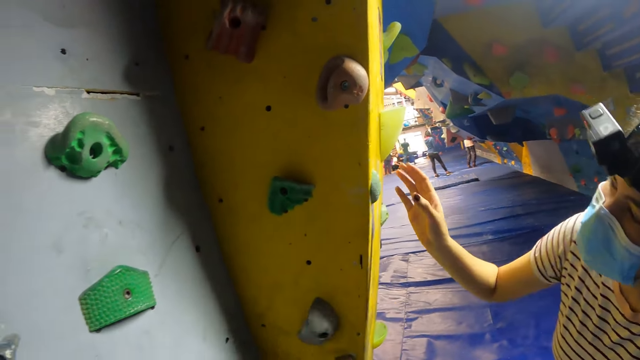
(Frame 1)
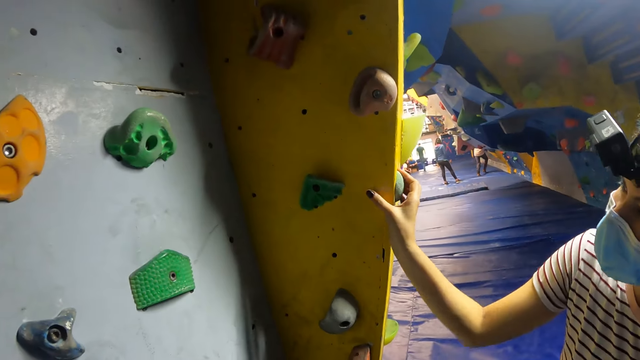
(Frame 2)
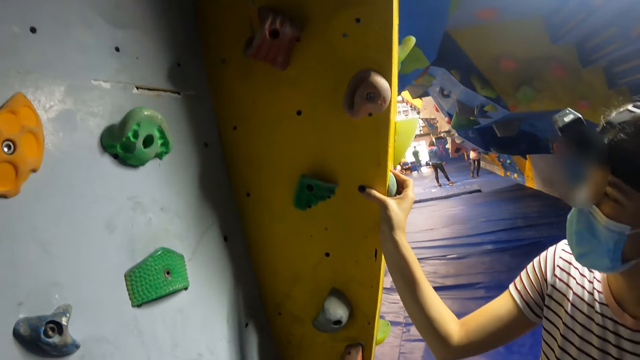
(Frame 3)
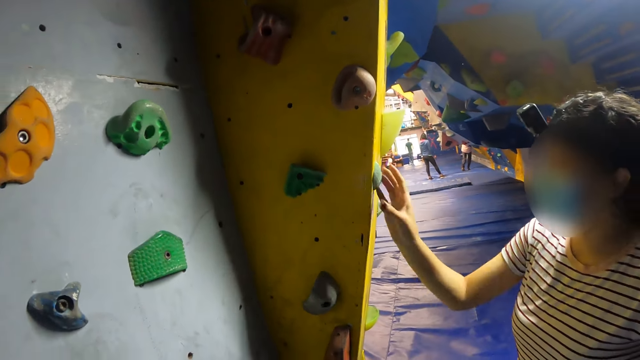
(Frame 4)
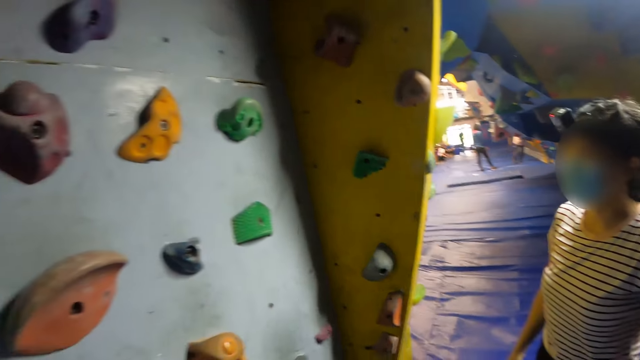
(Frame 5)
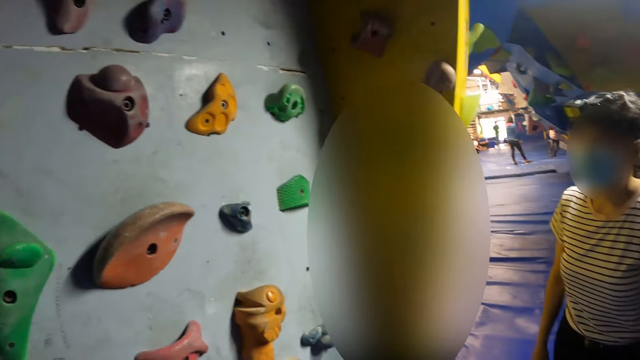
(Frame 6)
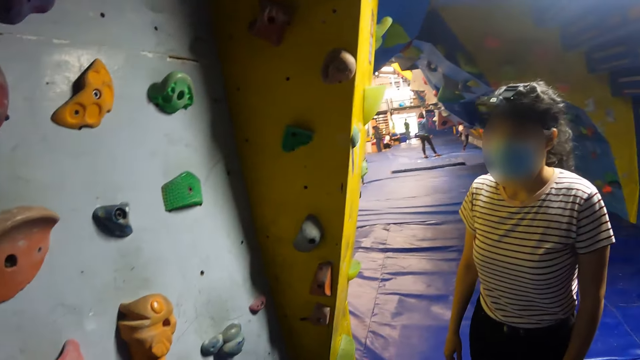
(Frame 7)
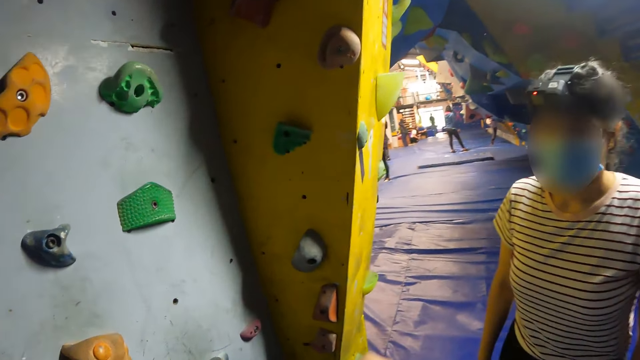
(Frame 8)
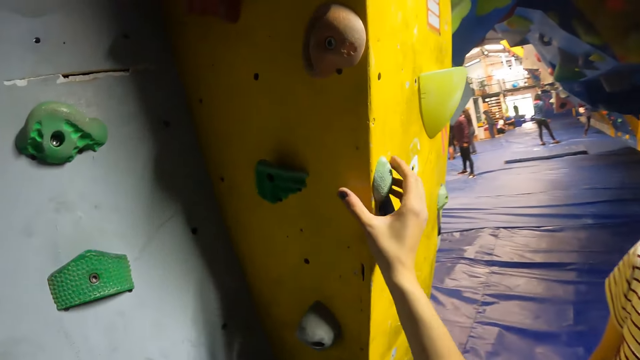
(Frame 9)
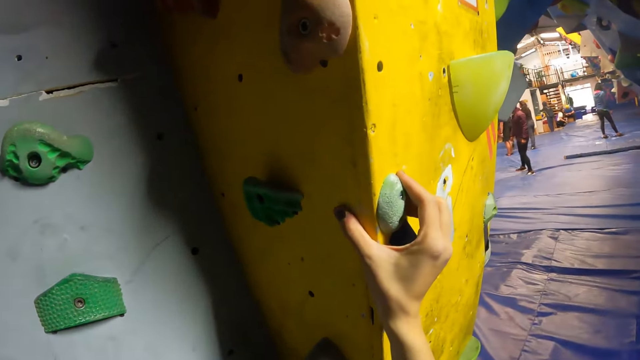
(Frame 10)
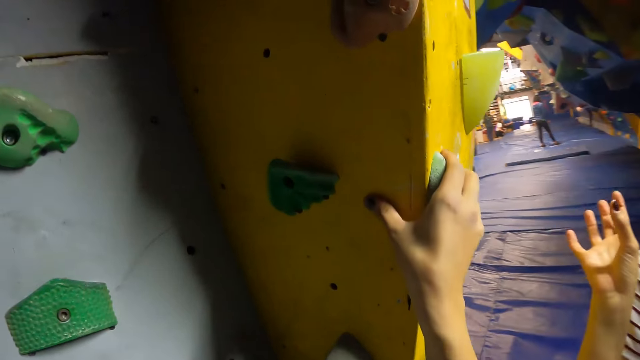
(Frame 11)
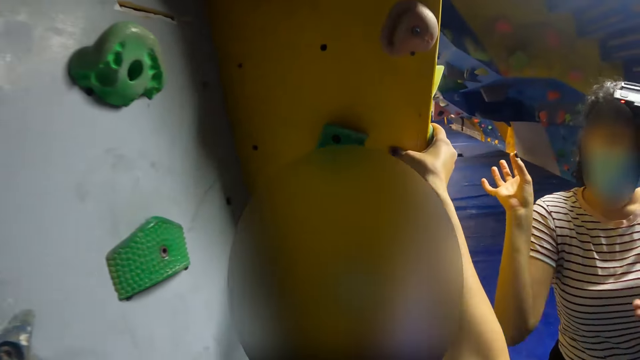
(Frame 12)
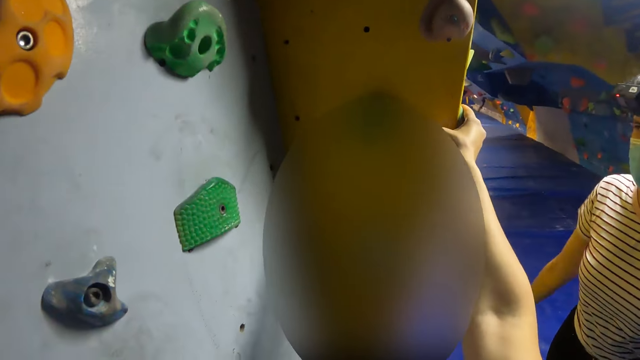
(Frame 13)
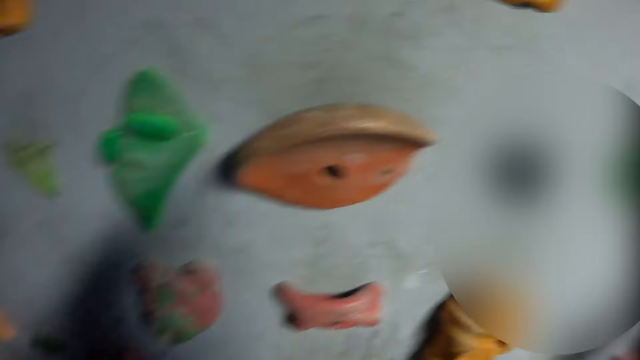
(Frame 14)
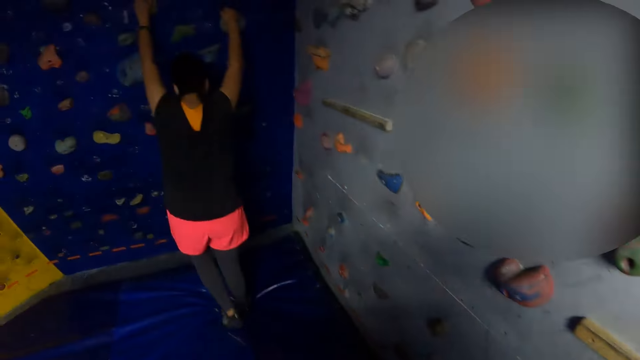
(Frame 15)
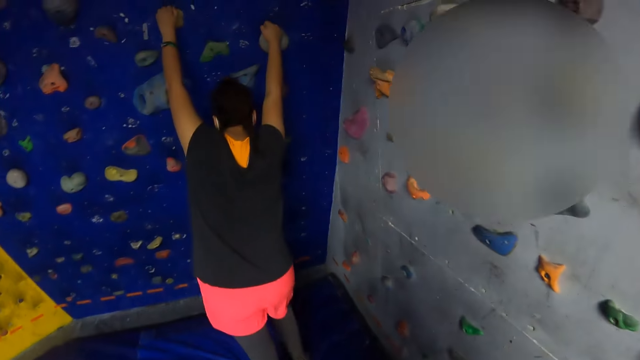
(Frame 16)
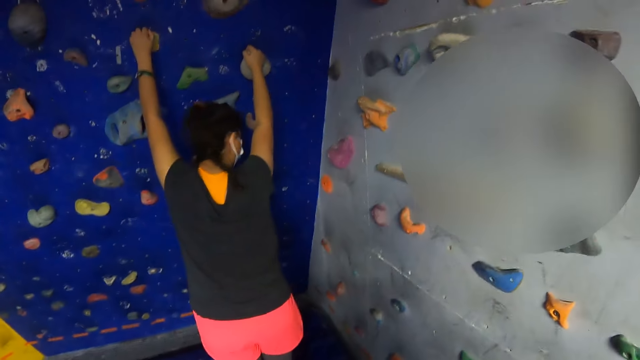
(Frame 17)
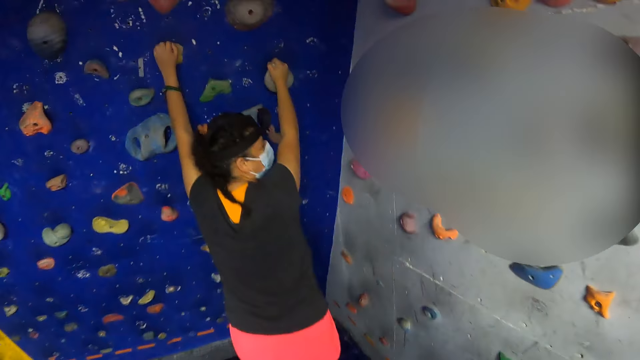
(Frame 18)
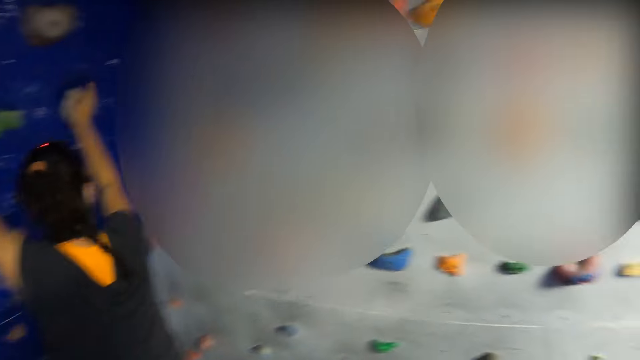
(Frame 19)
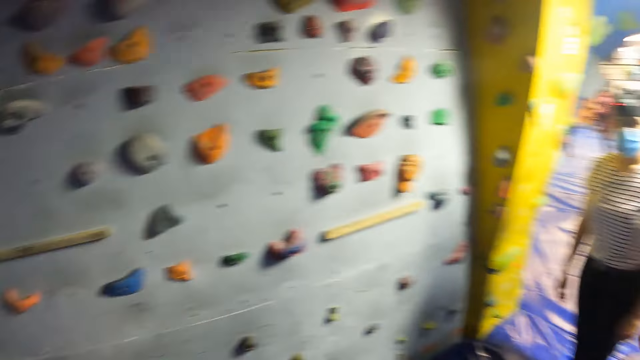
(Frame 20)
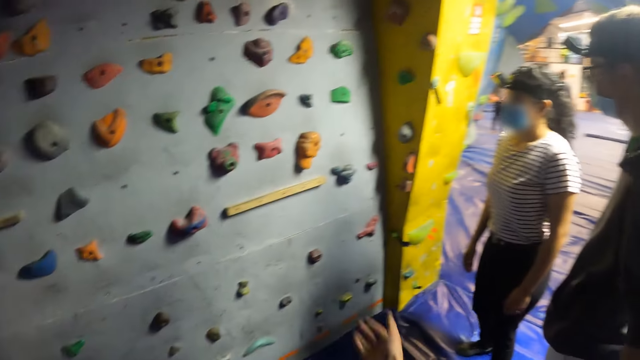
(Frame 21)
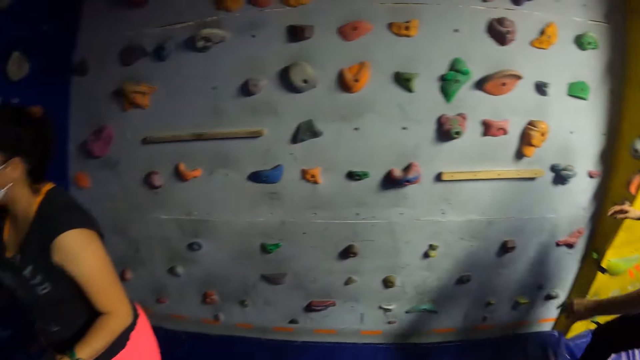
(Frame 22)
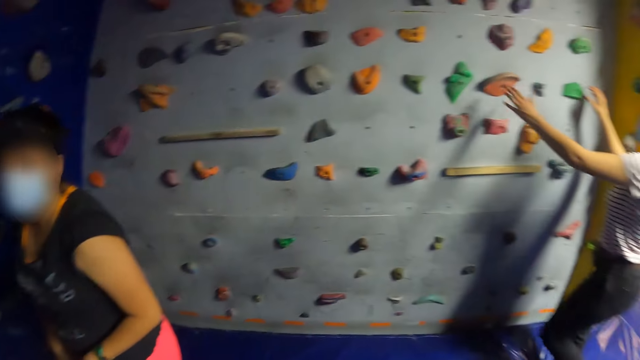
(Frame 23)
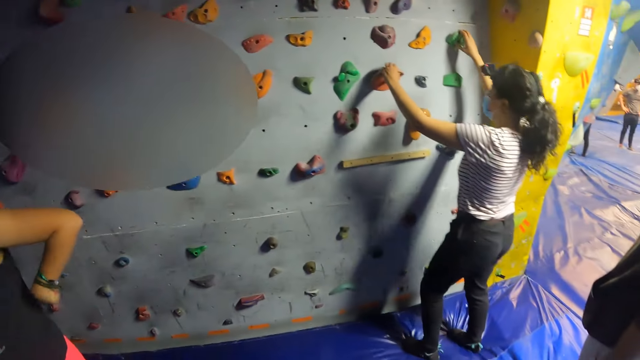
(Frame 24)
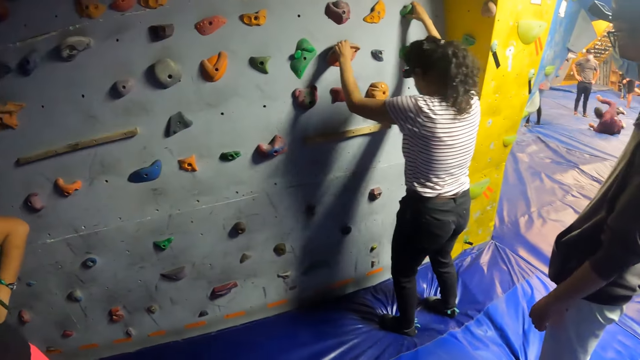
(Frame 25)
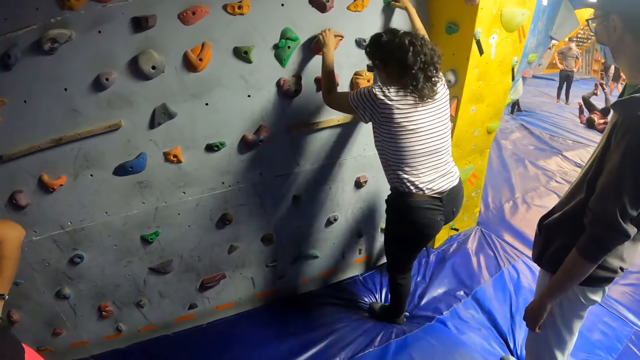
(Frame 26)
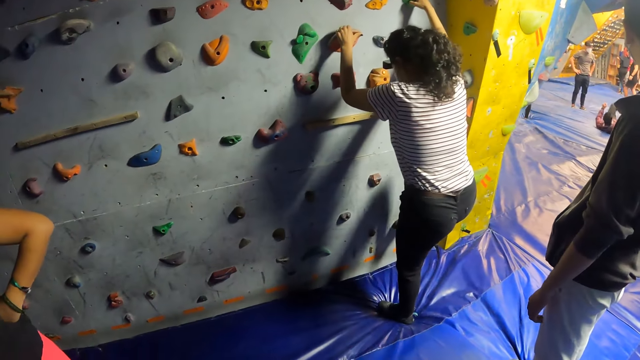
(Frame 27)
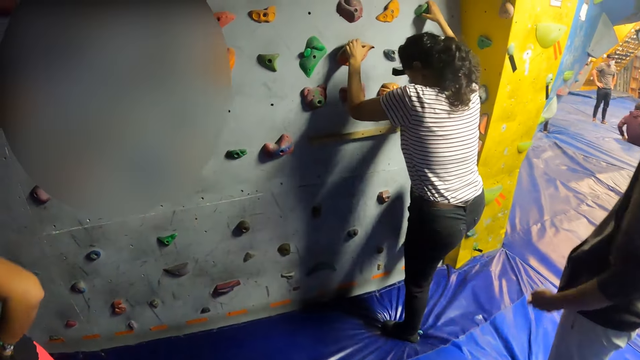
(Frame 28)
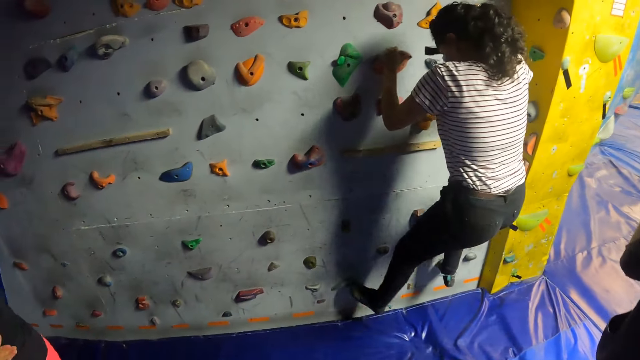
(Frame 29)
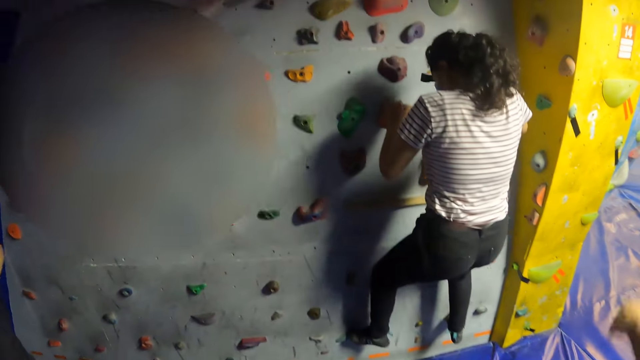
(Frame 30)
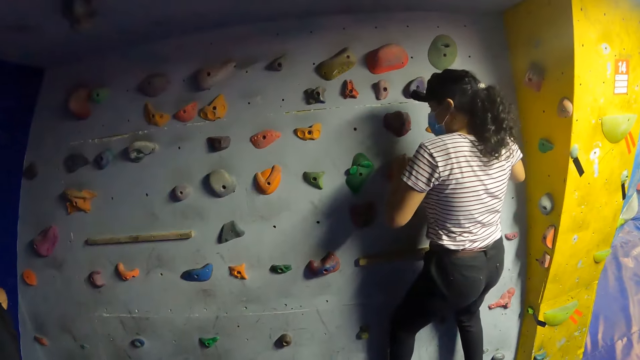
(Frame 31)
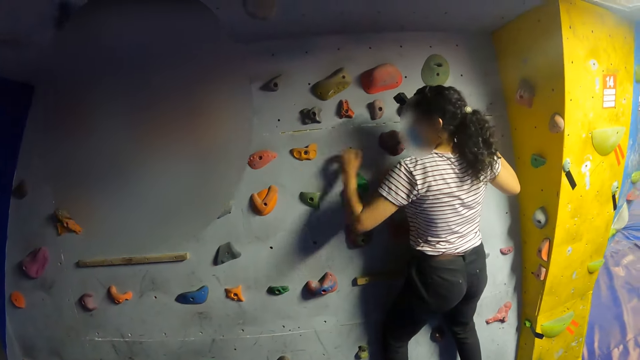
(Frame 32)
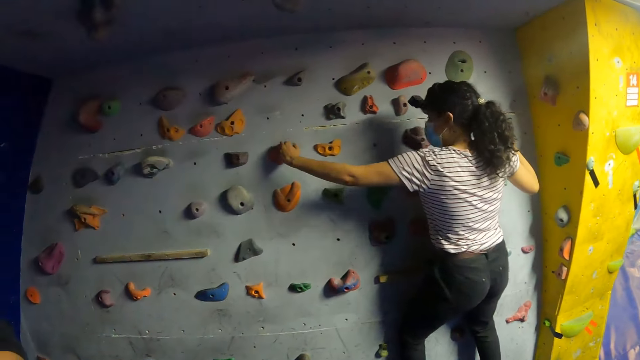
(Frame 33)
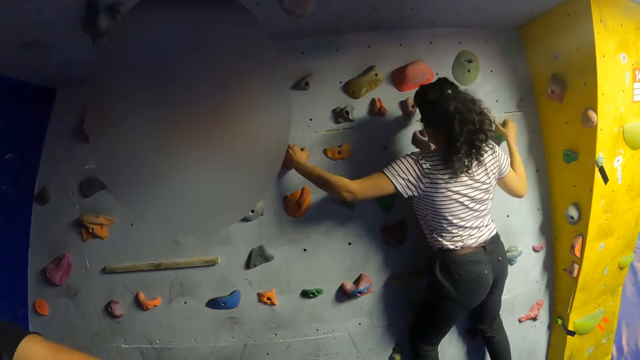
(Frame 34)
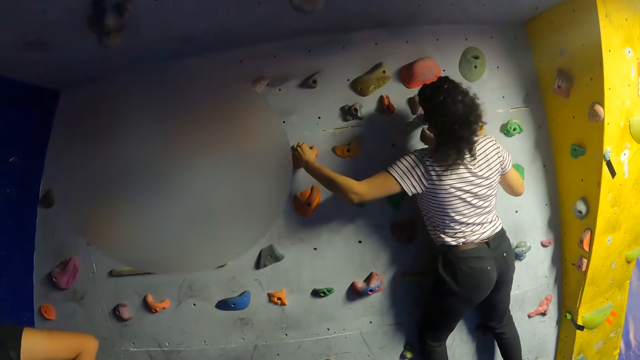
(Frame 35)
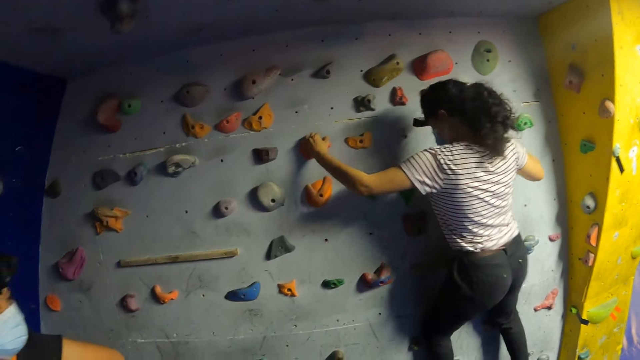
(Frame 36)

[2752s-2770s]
The woman holds the attachment of the bouldering wall with her right hand. The camera wearer holds the attachment of the bouldering wall with her right hand. The woman moves the hand. The camera wearer looks around. She moves the hand. She looks at the woman. The woman grabs two attachments on the bouldering wall with both hands. She climbs the bouldering wall with both hands and both legs.

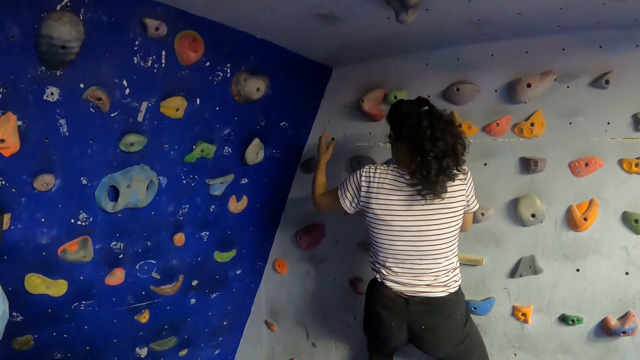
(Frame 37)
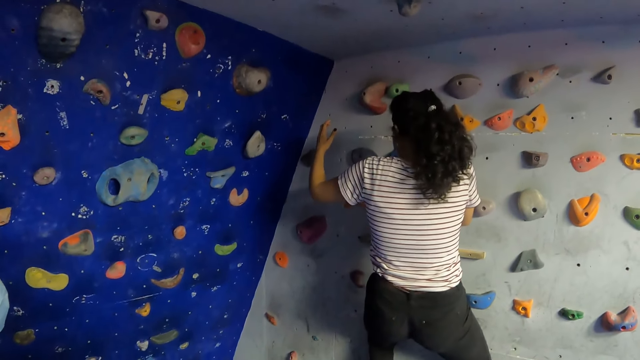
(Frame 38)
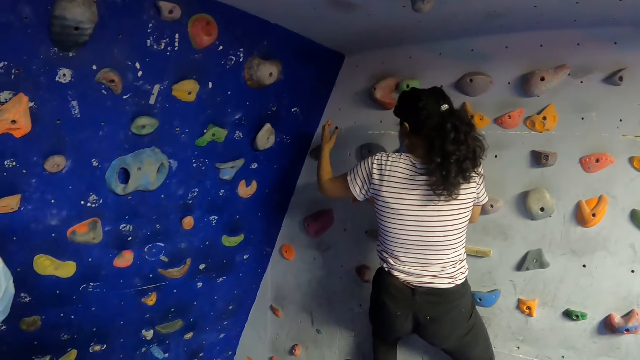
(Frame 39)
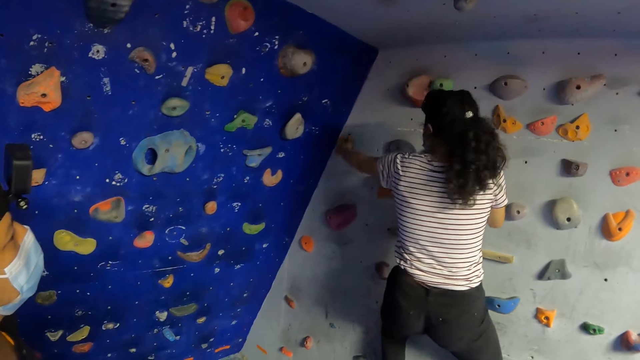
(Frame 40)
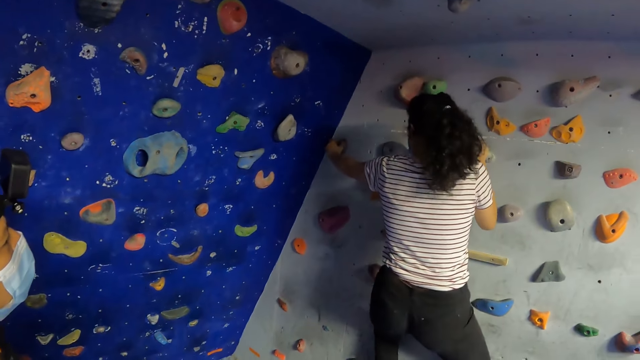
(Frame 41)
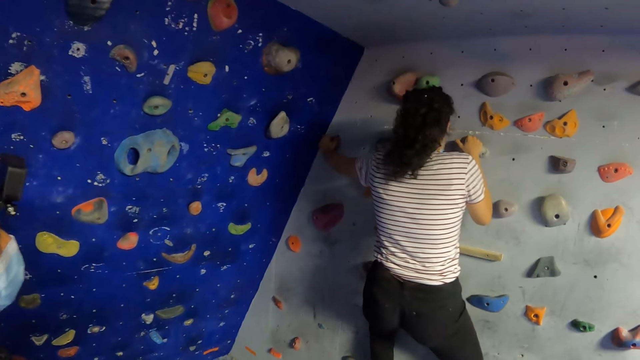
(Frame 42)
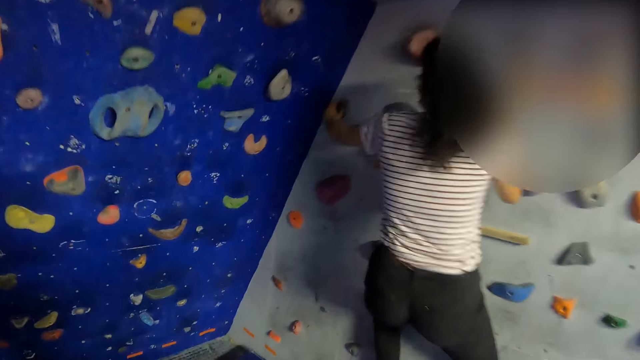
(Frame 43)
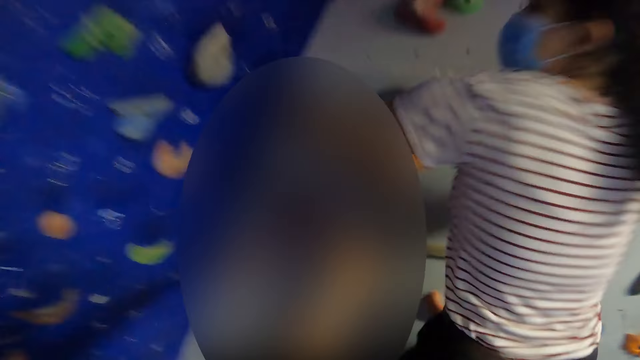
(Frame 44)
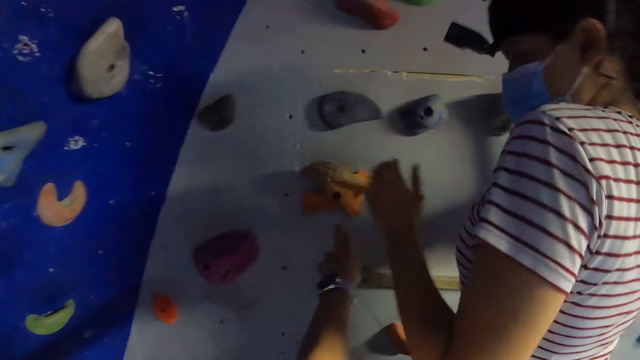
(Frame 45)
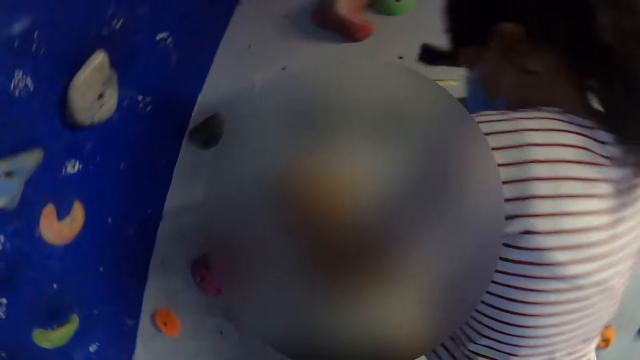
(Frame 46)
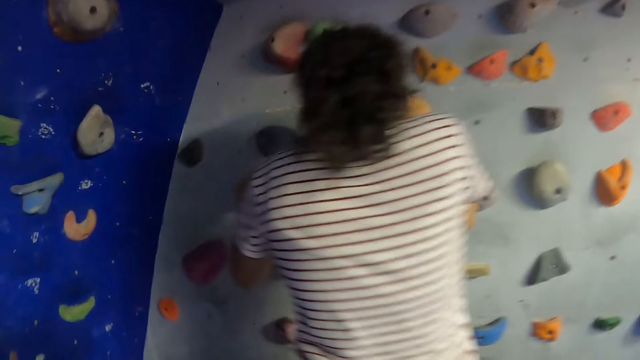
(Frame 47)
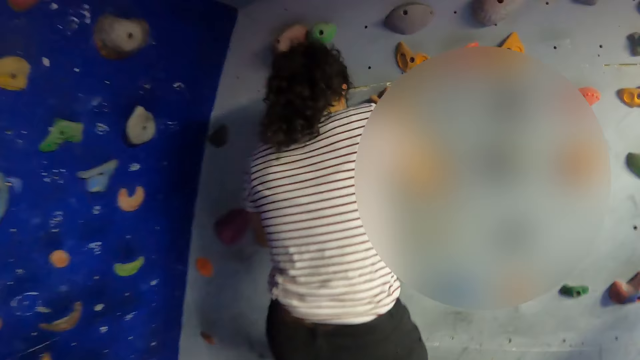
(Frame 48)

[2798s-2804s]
The camera wearer moves forward. They touch the holder. They move backward.
